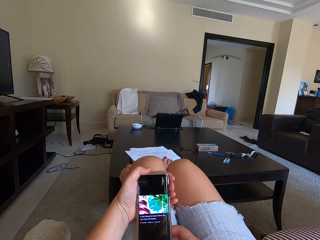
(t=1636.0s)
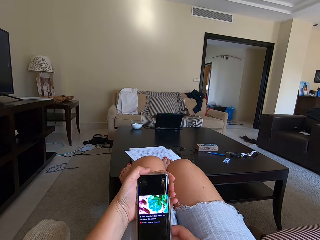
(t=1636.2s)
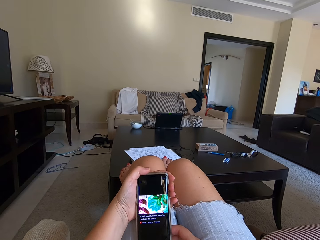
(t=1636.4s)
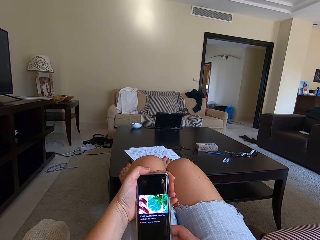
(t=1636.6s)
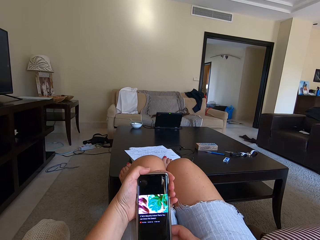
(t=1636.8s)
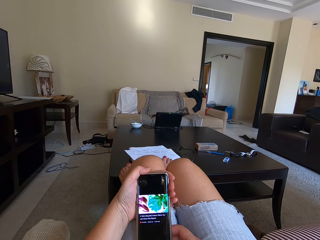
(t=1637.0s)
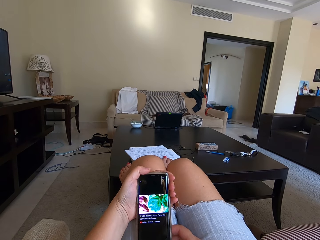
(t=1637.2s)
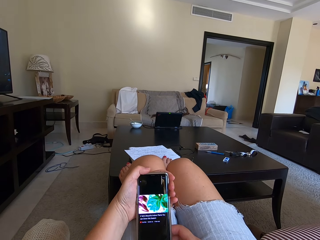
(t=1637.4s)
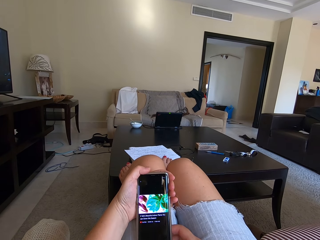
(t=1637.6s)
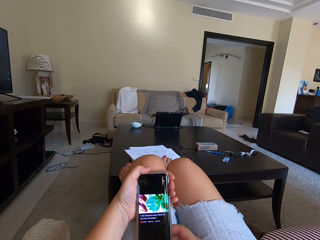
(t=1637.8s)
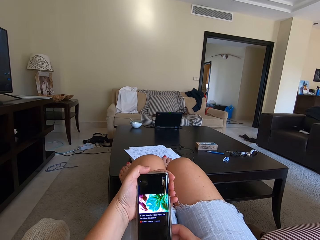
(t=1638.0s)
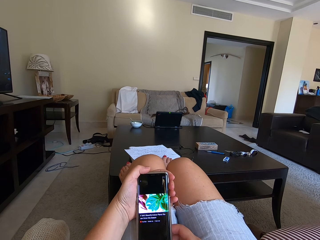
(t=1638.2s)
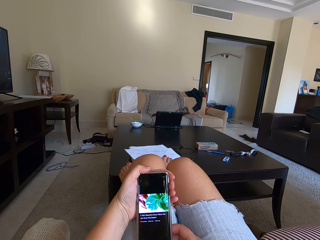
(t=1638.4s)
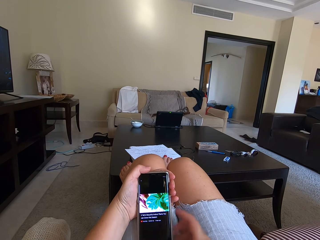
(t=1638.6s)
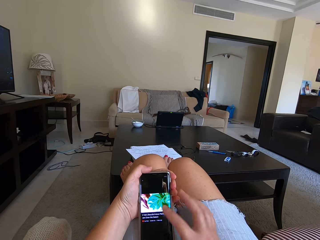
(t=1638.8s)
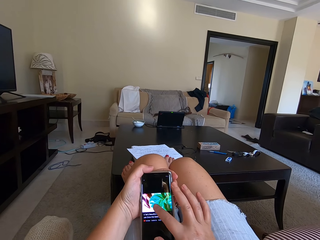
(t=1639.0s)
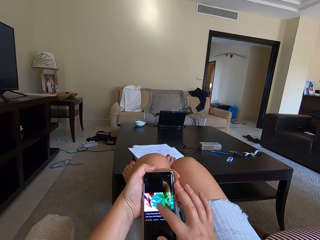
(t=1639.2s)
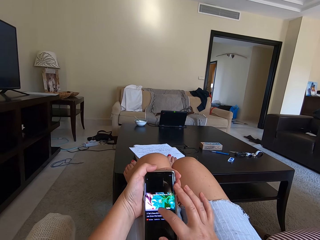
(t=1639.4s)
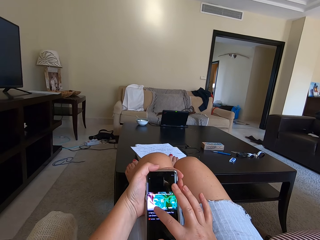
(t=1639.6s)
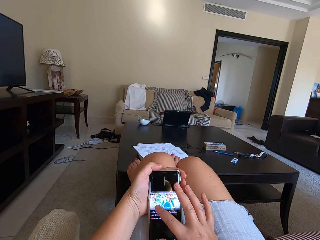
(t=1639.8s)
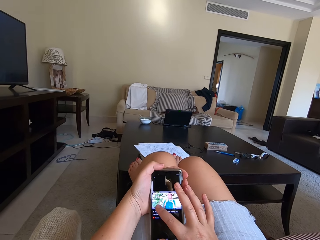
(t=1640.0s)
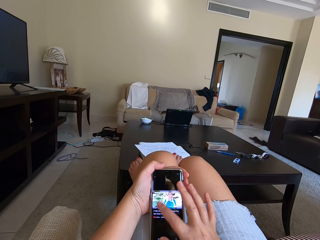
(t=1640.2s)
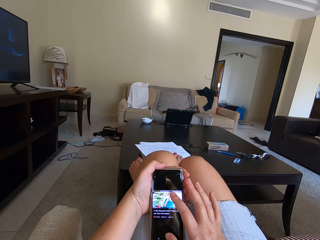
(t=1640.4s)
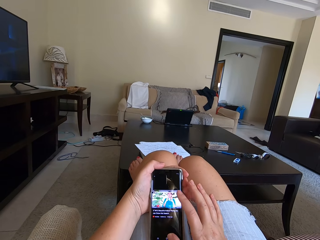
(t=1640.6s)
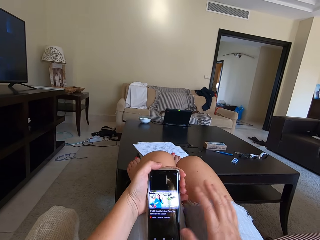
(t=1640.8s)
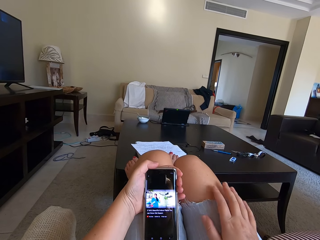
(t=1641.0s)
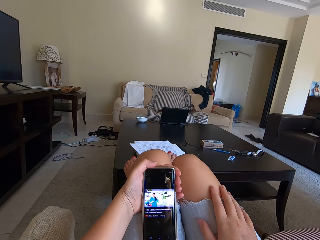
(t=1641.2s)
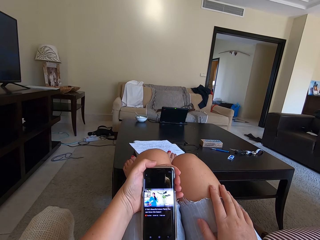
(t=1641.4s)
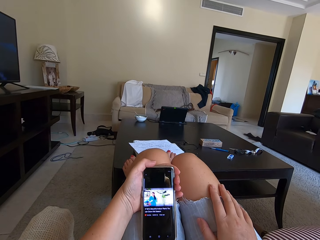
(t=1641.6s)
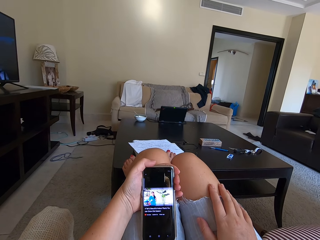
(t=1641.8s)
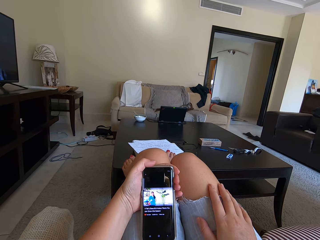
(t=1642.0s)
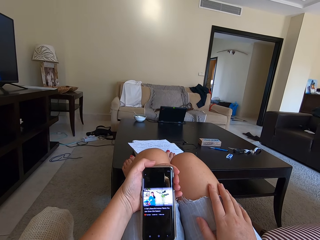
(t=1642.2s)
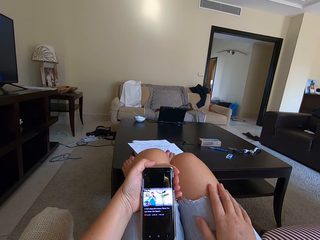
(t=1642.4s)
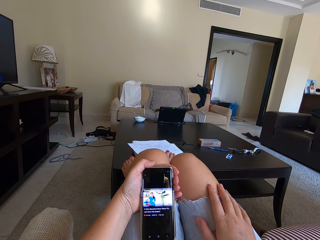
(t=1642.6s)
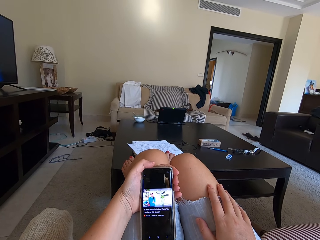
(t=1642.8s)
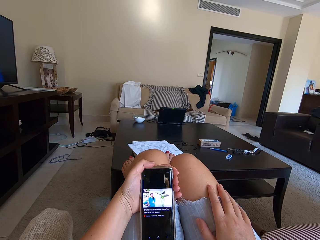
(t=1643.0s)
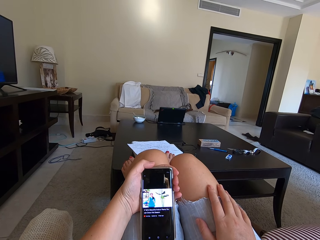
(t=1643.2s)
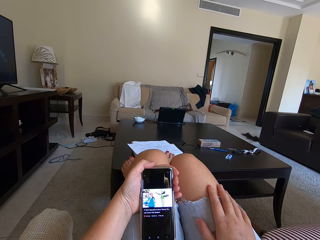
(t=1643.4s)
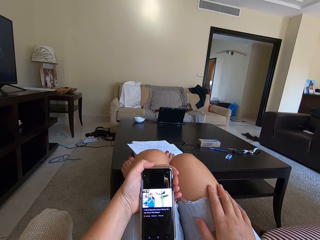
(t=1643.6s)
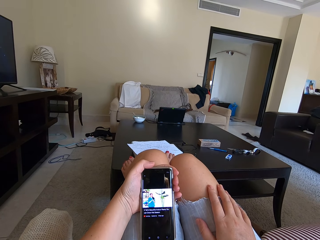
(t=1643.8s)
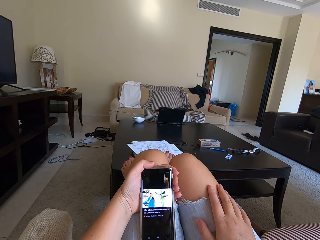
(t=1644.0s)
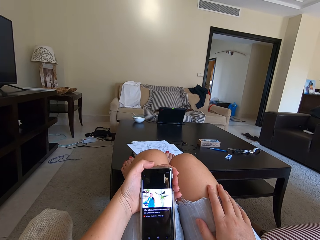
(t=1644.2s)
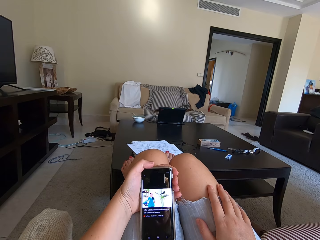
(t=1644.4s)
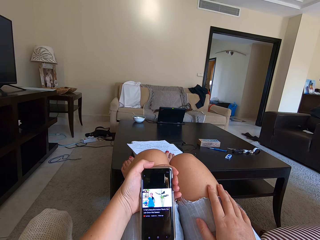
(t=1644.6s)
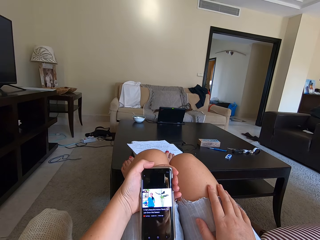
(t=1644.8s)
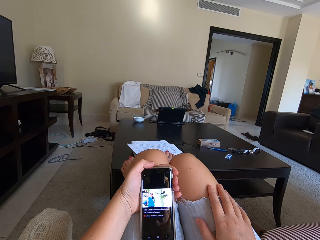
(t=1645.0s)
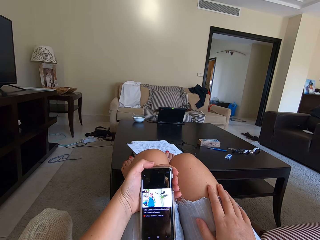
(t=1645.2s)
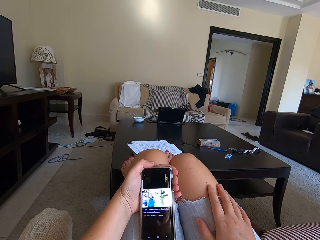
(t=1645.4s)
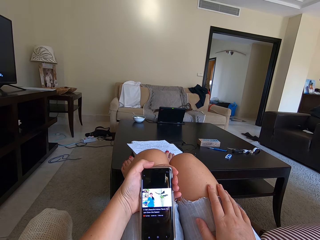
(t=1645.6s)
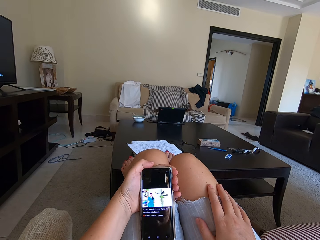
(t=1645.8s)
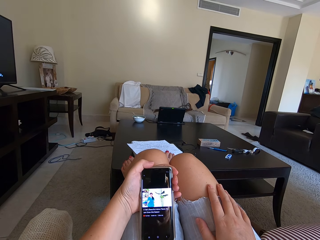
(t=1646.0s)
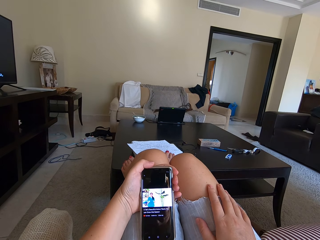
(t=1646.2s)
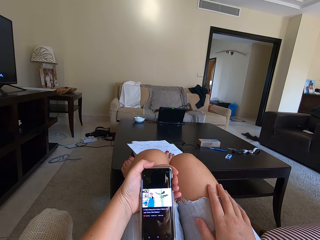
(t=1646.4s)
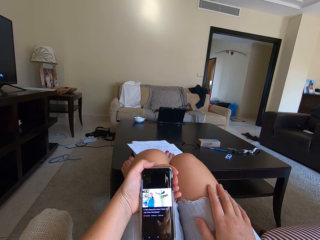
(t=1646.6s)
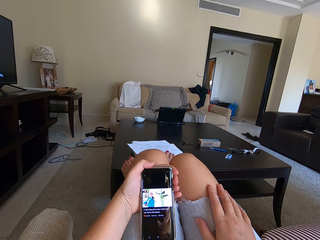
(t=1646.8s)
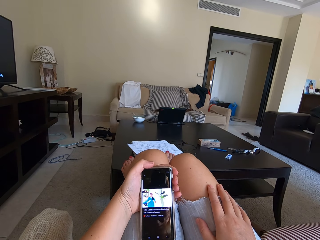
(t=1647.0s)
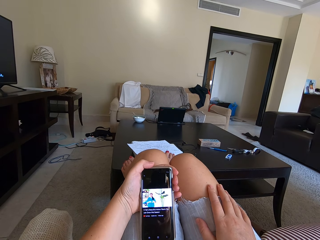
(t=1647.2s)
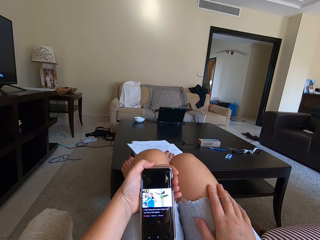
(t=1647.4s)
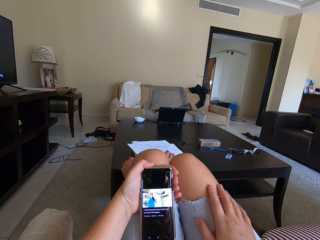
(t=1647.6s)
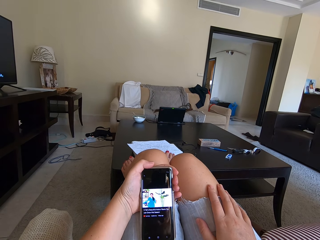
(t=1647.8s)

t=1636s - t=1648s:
The camera wearer presses the phone. They hold the lap. They watch a video on the phone.

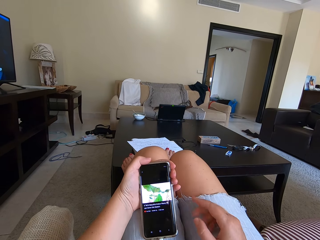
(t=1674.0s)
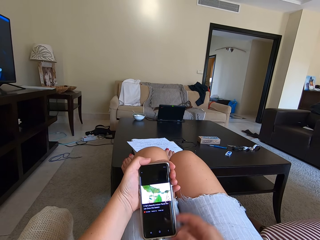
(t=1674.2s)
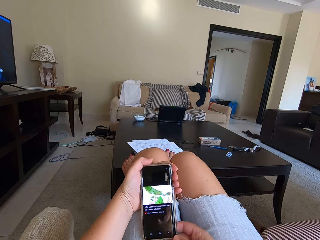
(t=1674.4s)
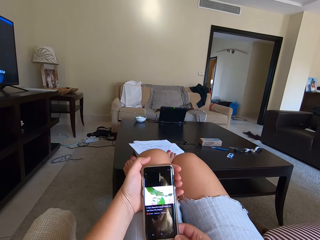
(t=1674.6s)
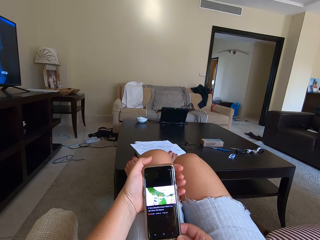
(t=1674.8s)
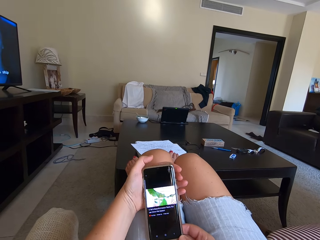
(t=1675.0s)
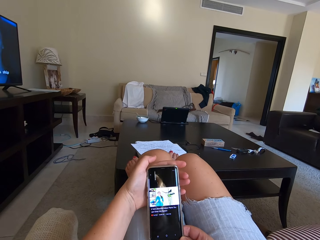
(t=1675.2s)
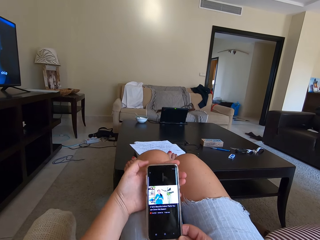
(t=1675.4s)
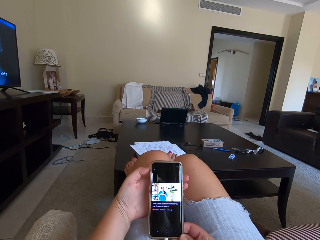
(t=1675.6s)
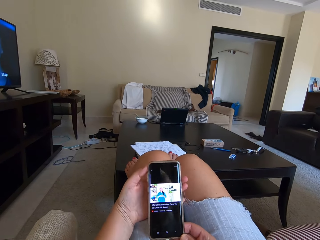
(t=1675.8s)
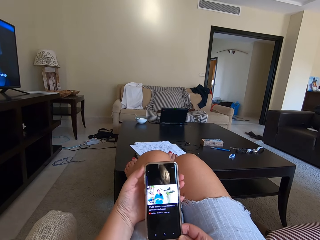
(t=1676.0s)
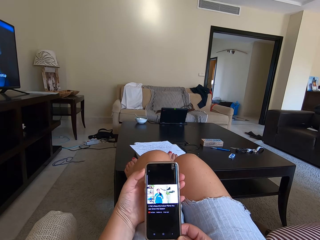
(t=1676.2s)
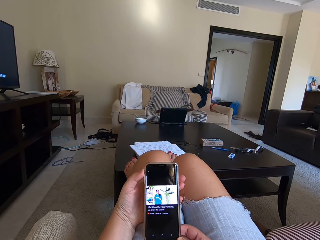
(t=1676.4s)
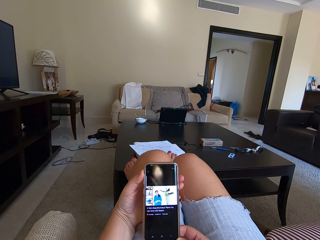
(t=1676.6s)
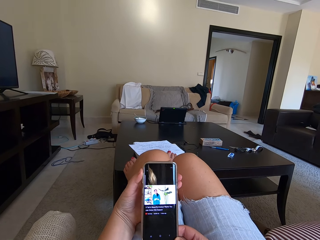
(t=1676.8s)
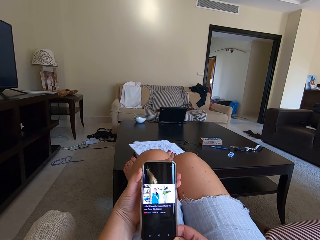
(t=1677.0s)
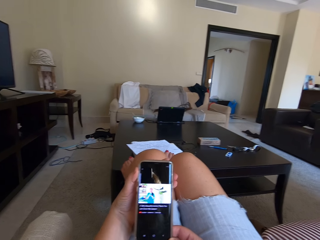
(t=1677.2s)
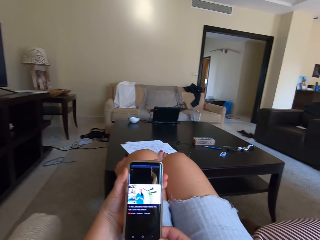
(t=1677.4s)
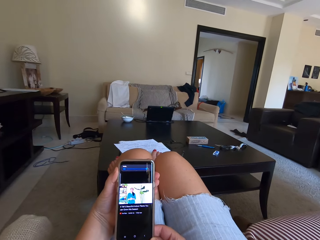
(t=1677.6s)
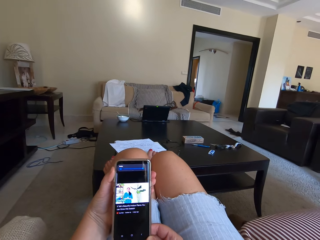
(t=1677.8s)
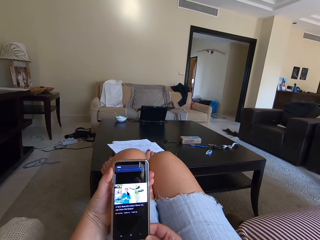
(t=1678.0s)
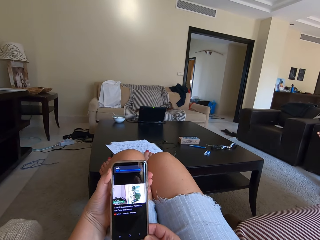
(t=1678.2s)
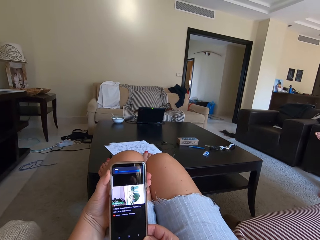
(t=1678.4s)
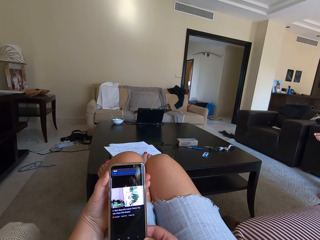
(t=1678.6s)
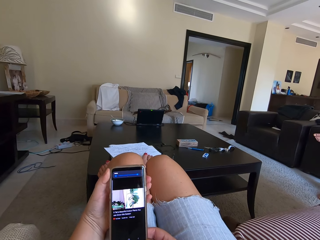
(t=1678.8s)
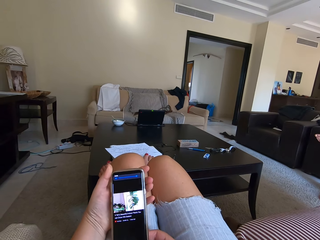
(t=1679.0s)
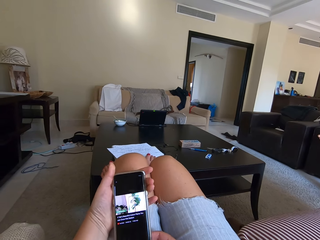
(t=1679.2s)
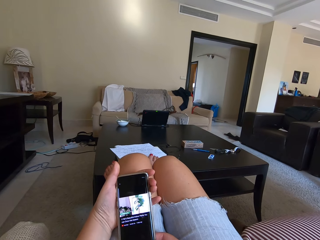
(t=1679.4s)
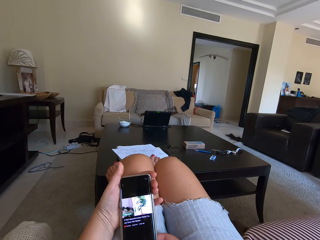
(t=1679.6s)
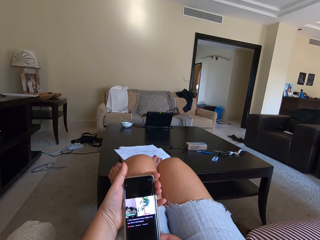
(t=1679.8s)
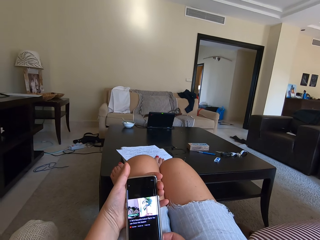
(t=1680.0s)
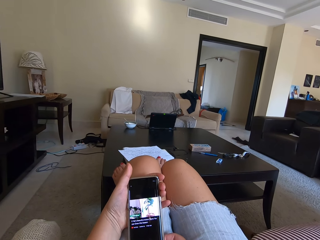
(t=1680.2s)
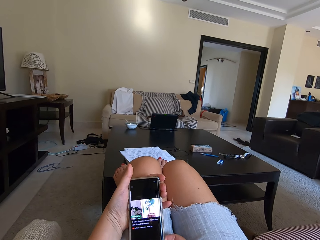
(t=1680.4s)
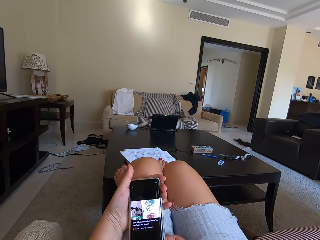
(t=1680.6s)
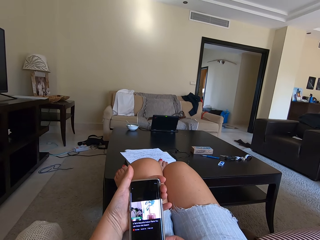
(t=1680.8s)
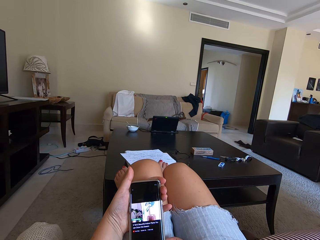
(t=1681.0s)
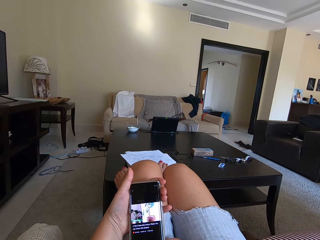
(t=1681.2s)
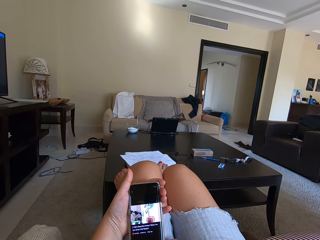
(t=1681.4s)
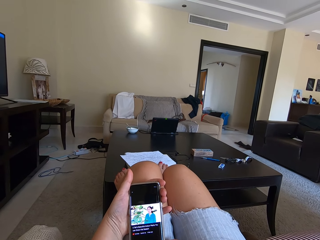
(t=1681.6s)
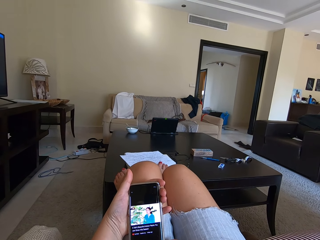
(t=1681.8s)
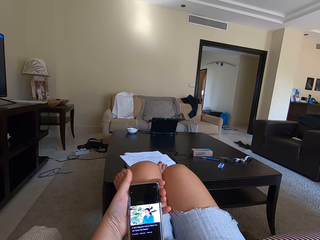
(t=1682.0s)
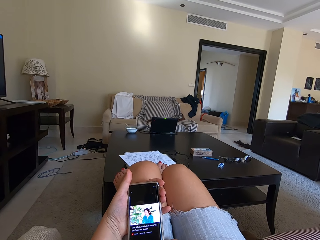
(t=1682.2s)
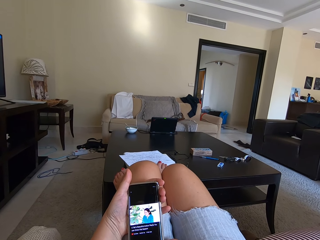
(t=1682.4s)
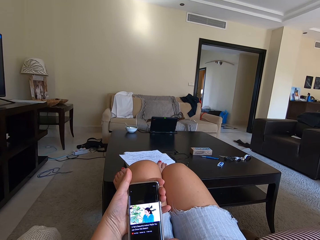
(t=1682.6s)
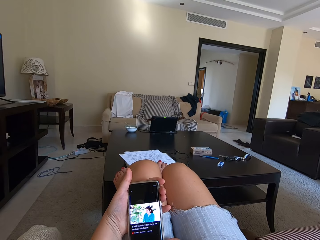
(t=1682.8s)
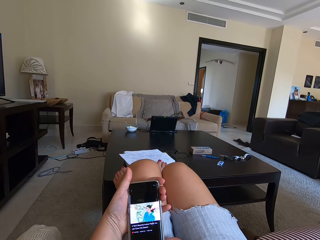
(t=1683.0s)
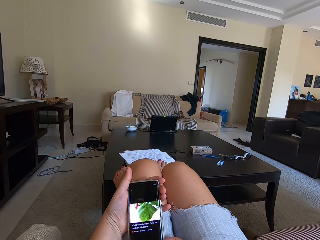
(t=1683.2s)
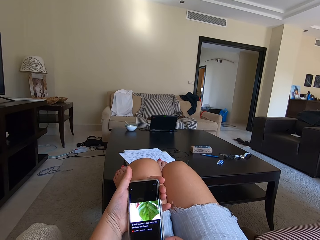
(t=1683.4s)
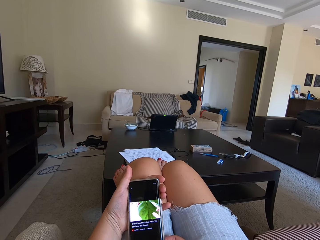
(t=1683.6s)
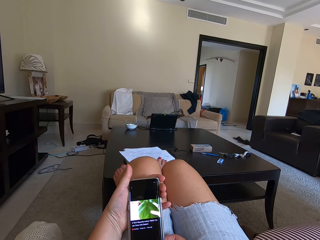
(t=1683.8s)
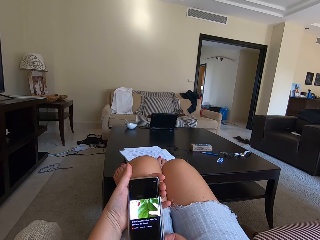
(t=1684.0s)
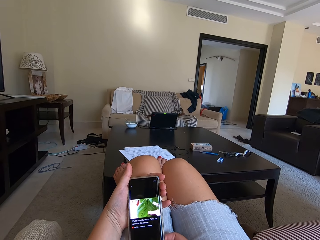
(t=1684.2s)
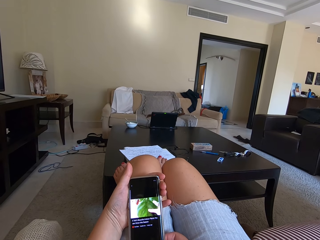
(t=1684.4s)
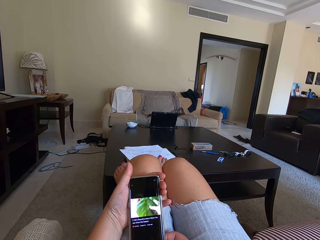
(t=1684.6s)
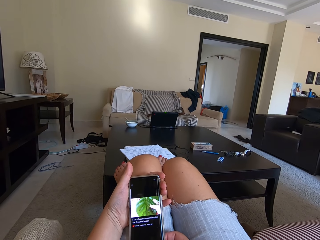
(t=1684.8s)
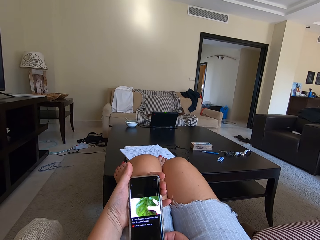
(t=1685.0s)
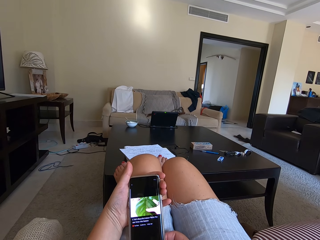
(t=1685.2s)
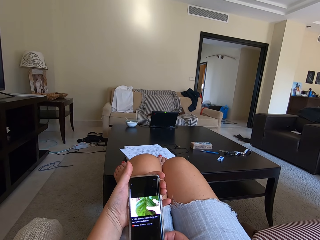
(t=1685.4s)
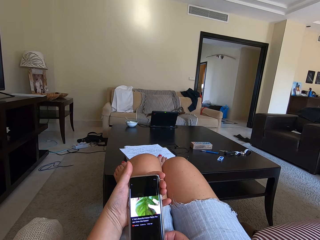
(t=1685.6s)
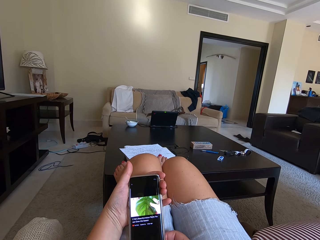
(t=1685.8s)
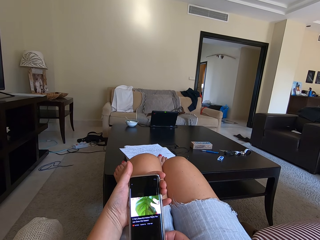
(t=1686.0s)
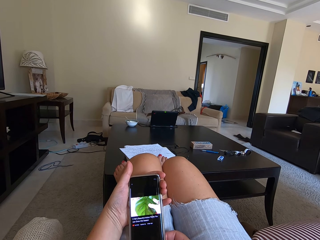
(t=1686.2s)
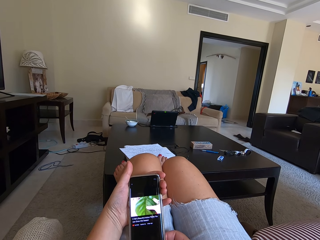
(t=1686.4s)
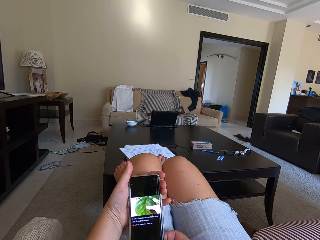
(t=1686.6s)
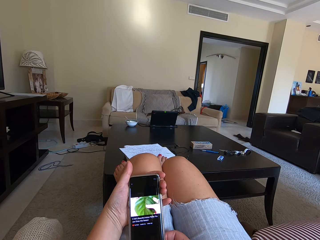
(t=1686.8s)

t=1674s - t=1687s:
The camera wearer presses the phone. They watch the video.
